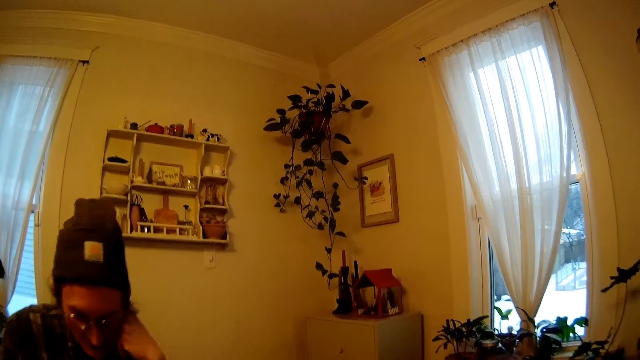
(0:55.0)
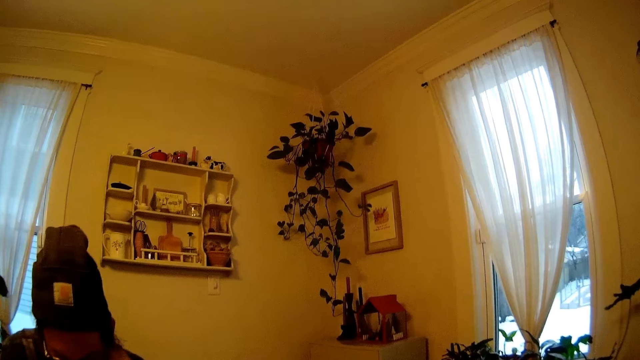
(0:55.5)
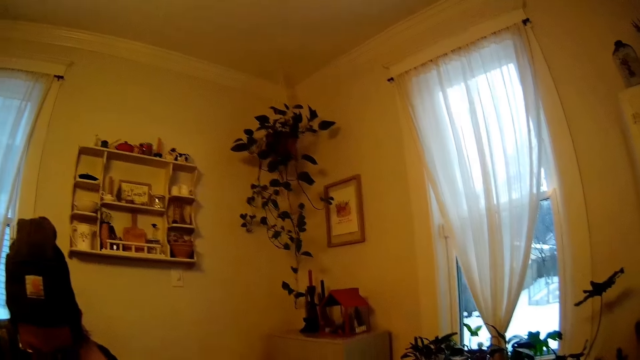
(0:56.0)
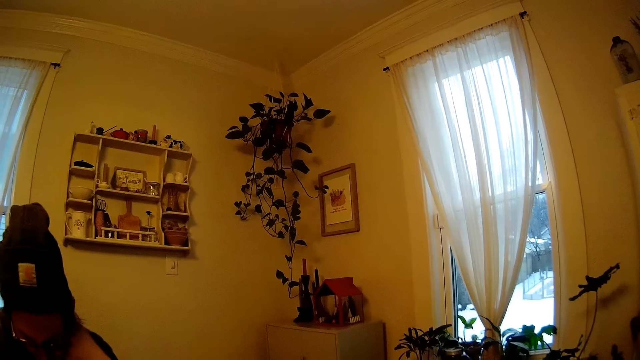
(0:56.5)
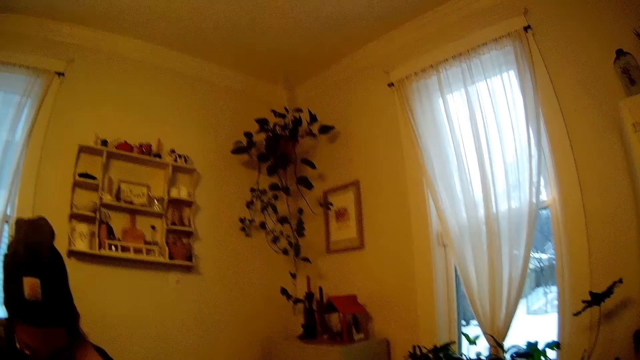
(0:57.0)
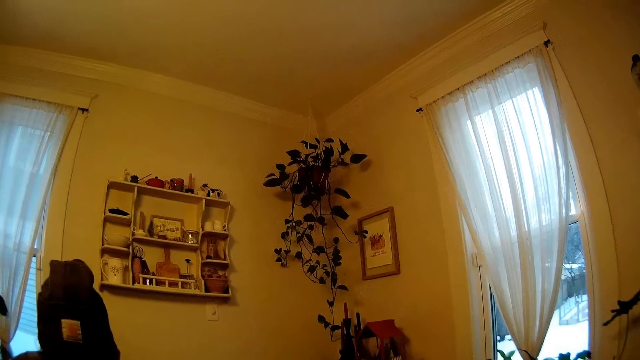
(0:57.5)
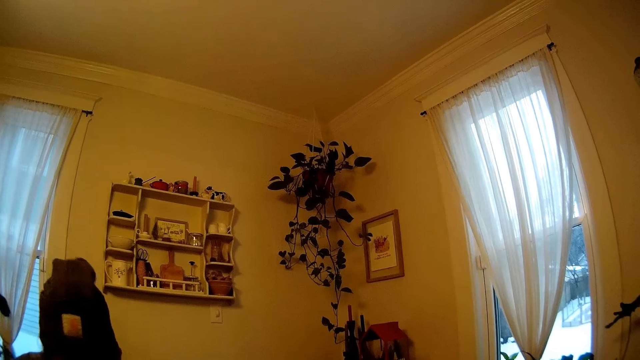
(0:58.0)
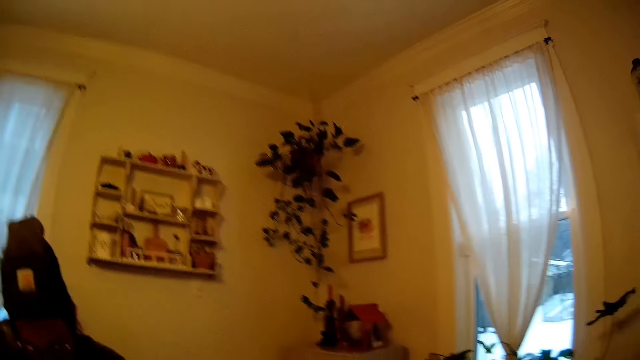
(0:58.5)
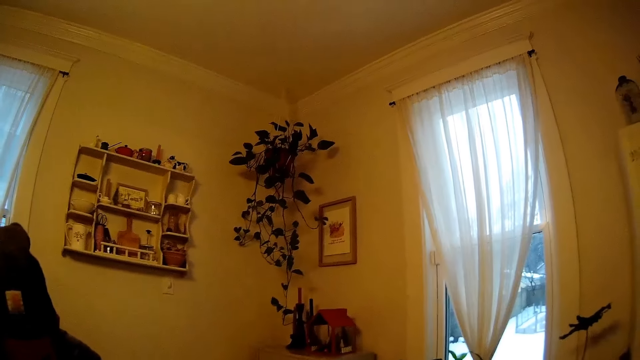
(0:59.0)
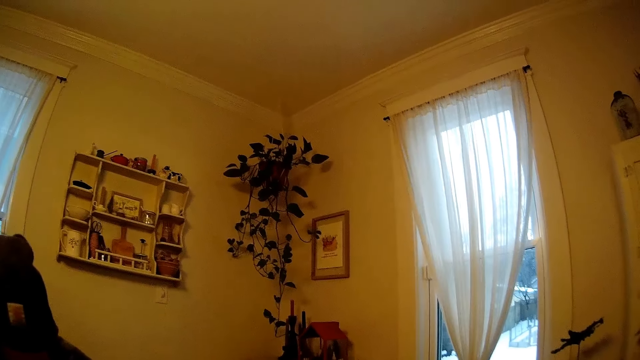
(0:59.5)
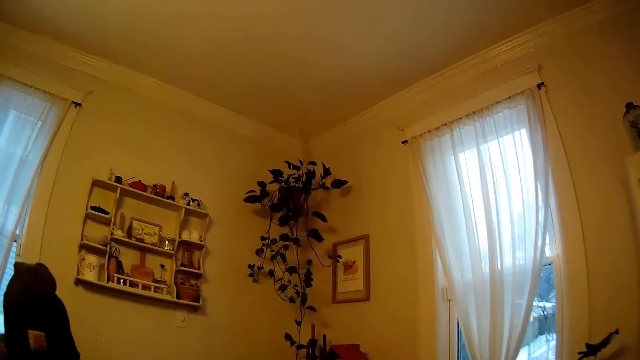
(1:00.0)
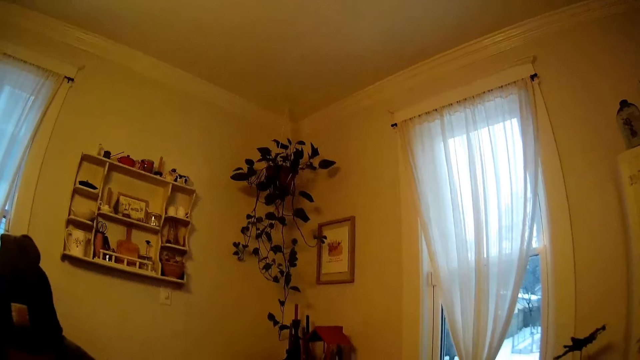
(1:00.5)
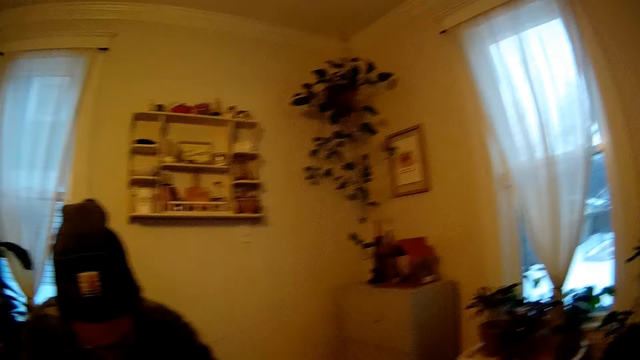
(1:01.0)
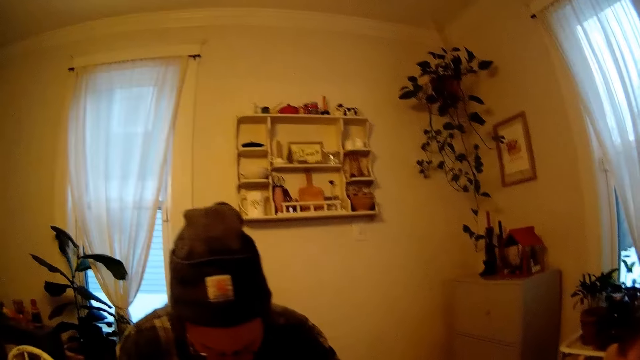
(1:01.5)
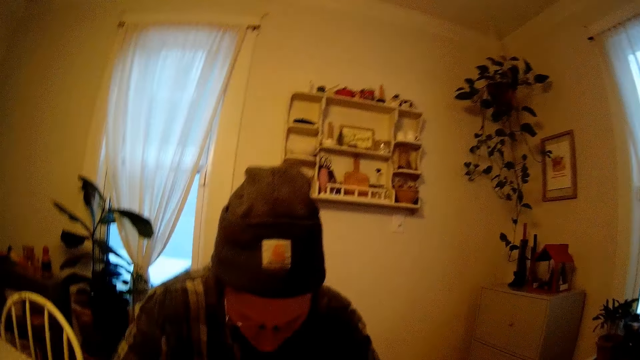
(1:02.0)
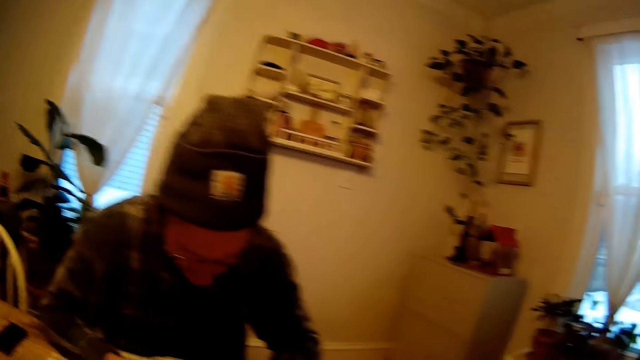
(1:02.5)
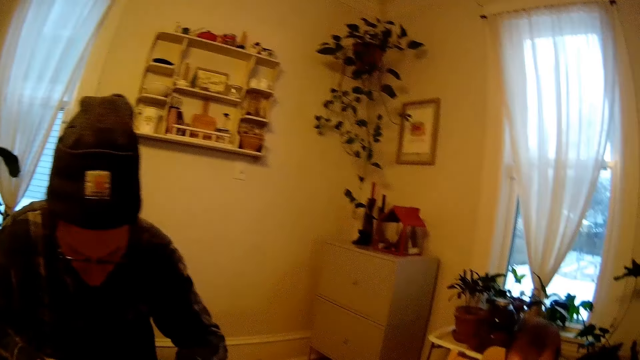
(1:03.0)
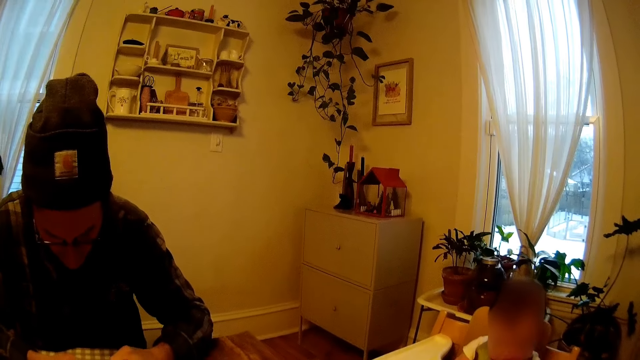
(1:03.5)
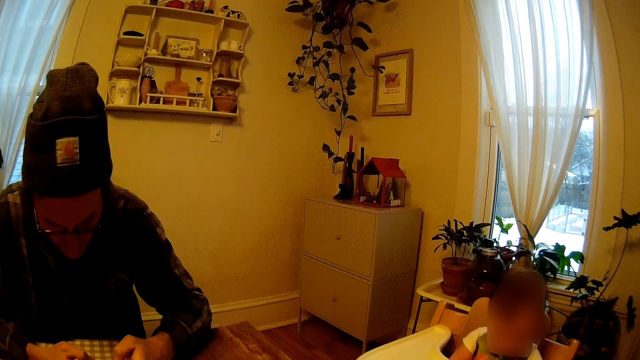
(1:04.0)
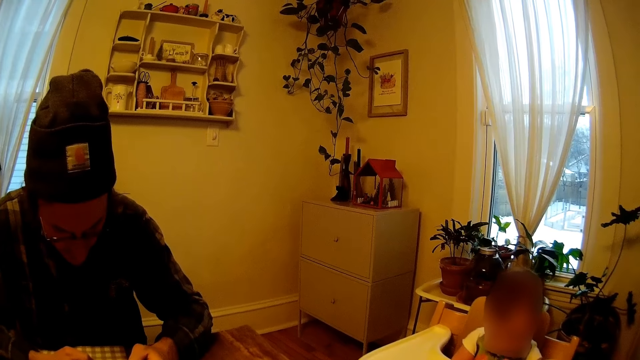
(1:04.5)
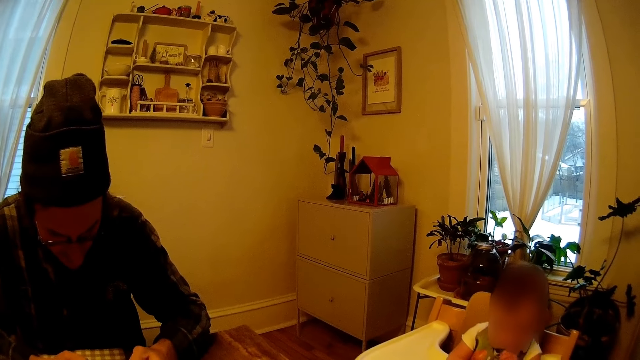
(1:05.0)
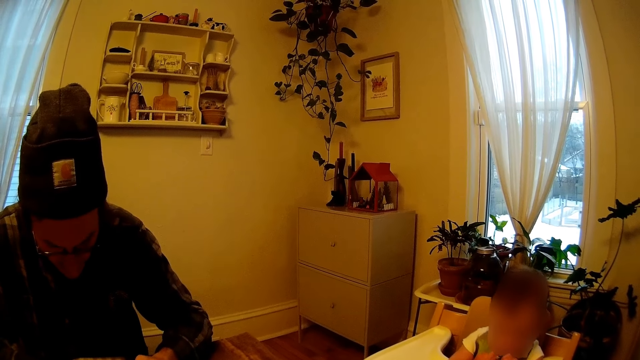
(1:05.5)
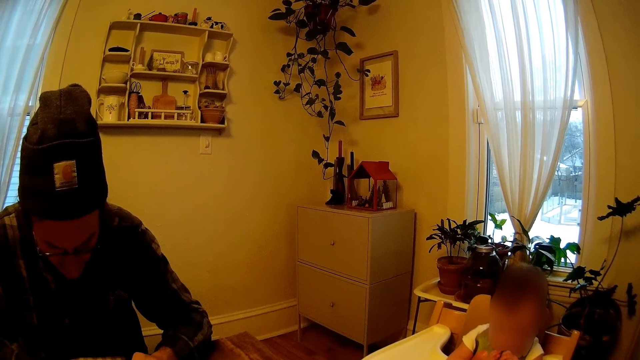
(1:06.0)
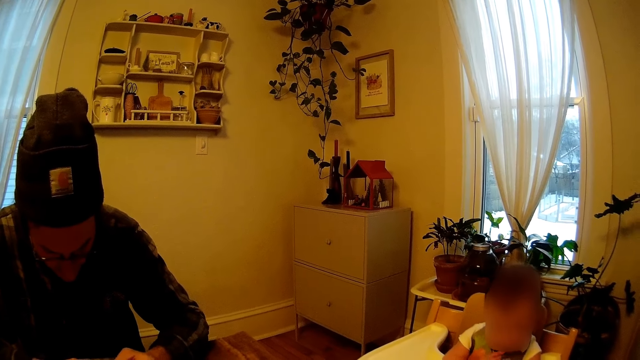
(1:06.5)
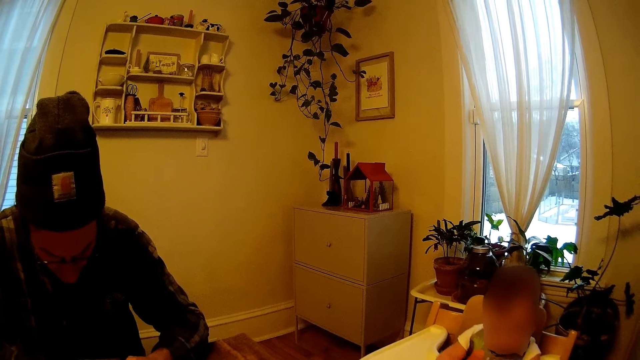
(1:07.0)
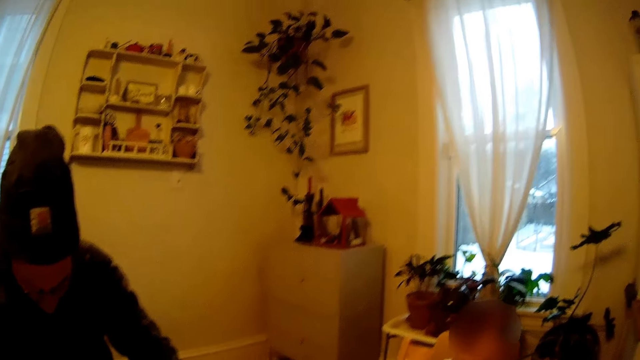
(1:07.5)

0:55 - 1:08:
A baby looks at the table and bites a spoon. A man operates a mobile phone.

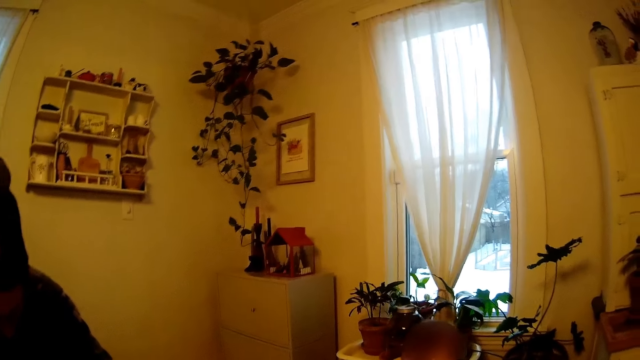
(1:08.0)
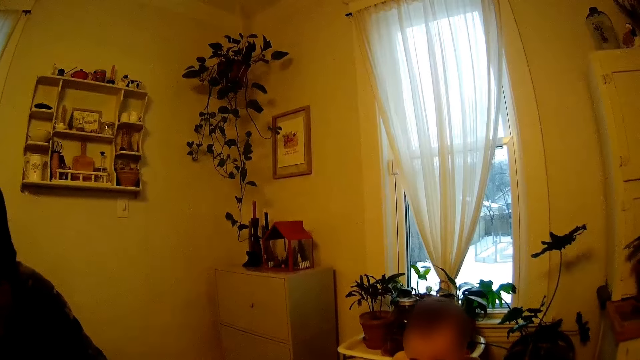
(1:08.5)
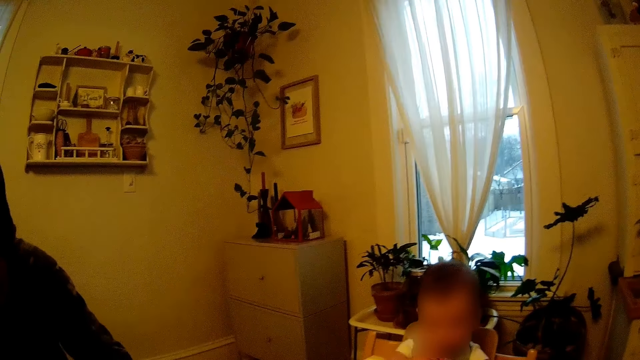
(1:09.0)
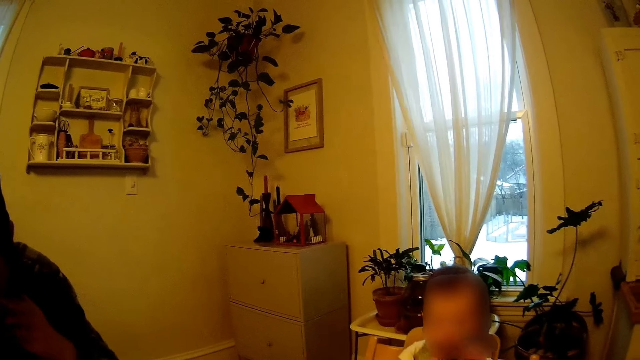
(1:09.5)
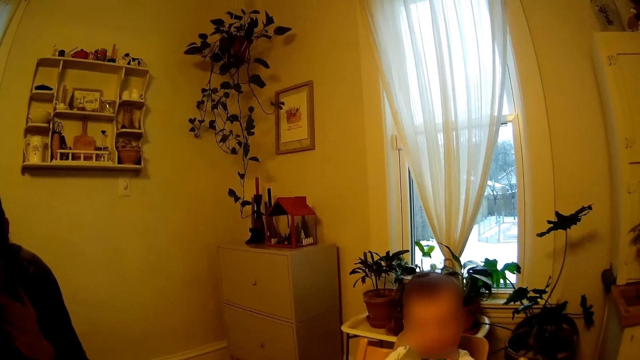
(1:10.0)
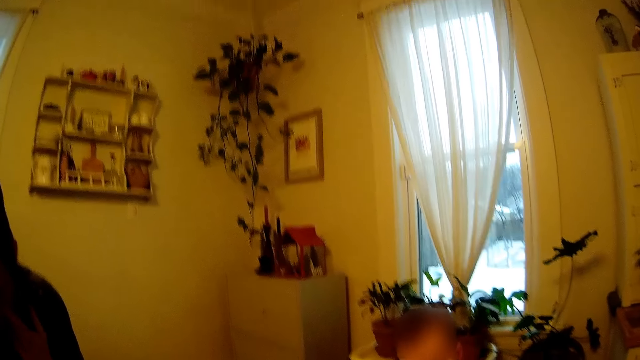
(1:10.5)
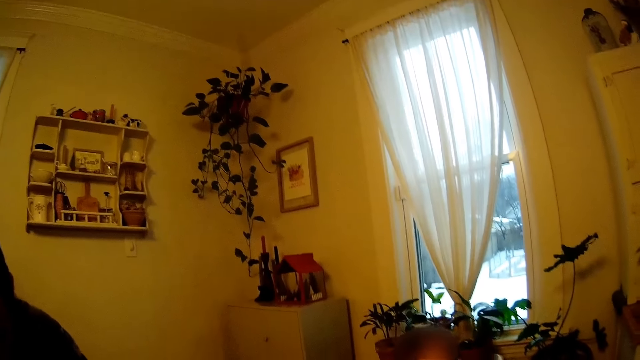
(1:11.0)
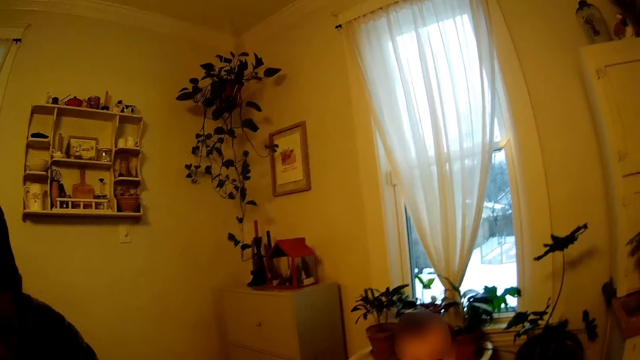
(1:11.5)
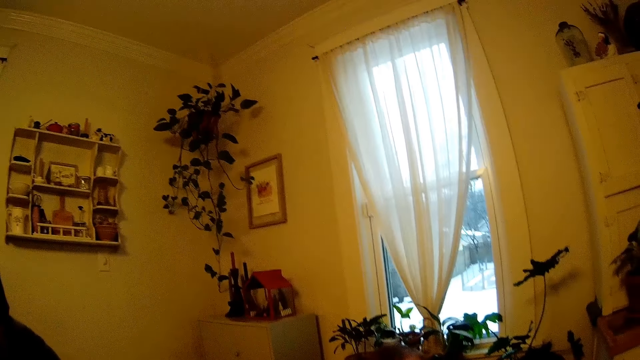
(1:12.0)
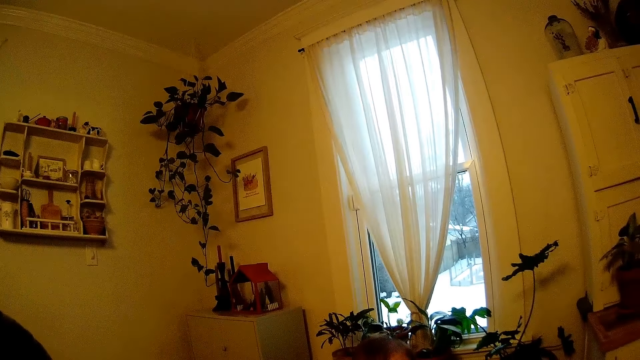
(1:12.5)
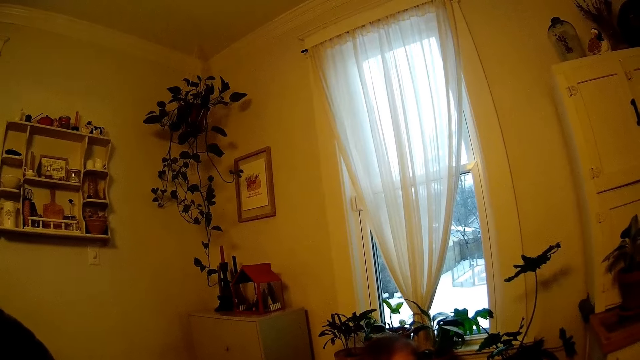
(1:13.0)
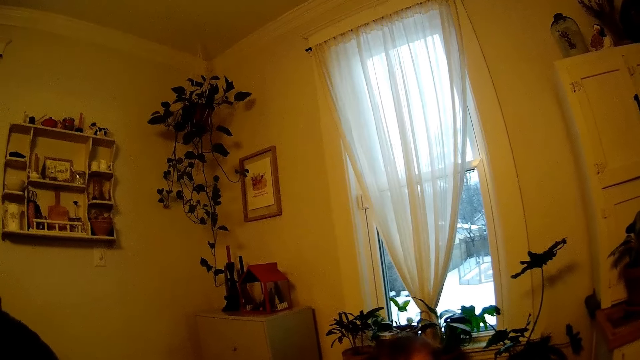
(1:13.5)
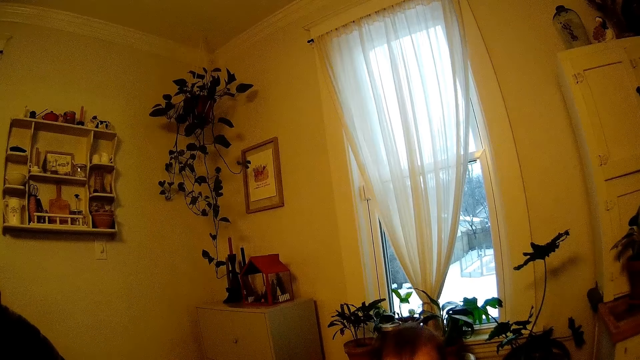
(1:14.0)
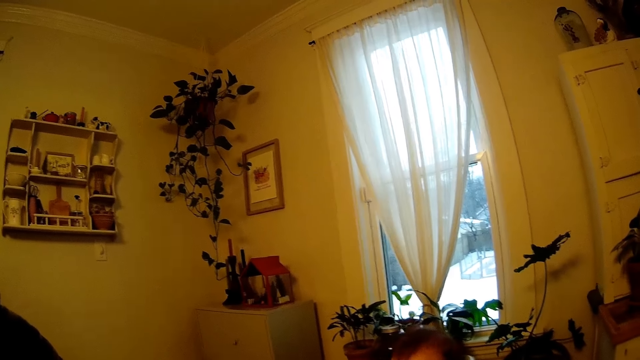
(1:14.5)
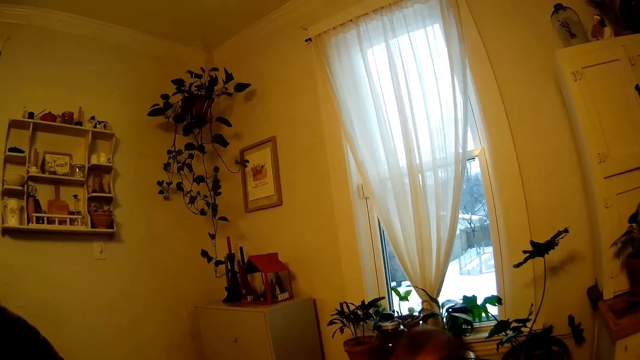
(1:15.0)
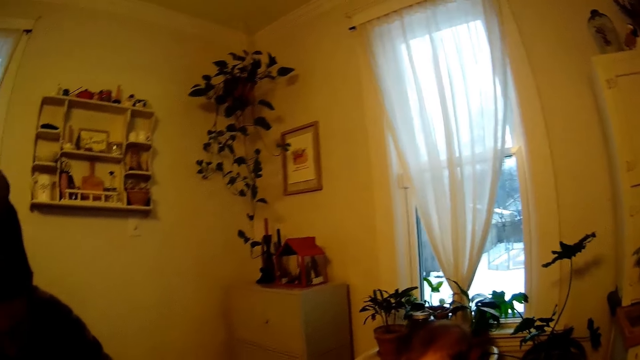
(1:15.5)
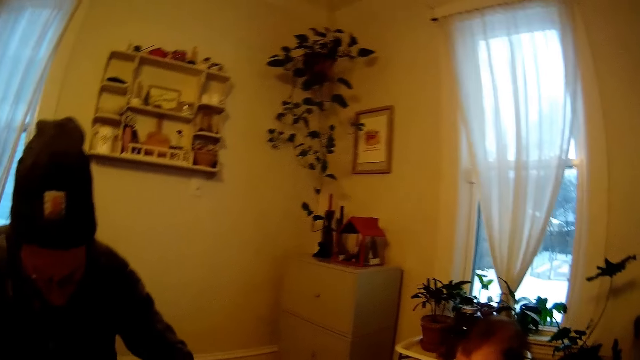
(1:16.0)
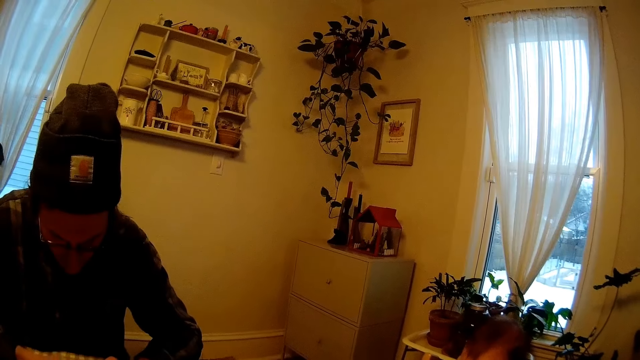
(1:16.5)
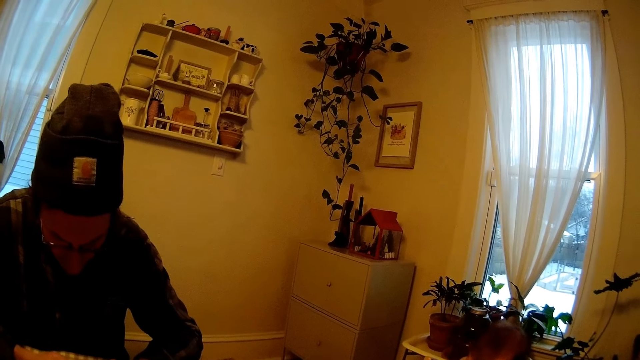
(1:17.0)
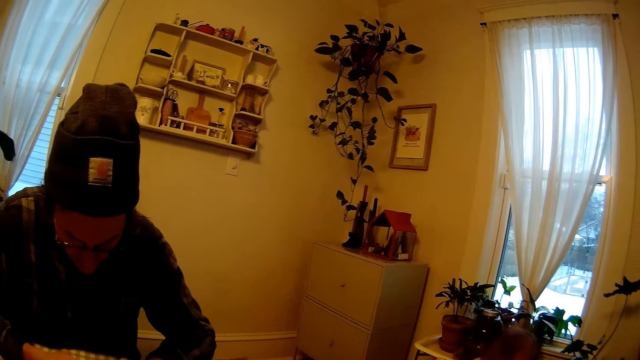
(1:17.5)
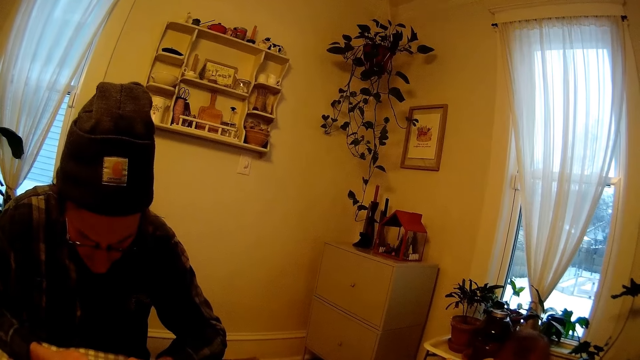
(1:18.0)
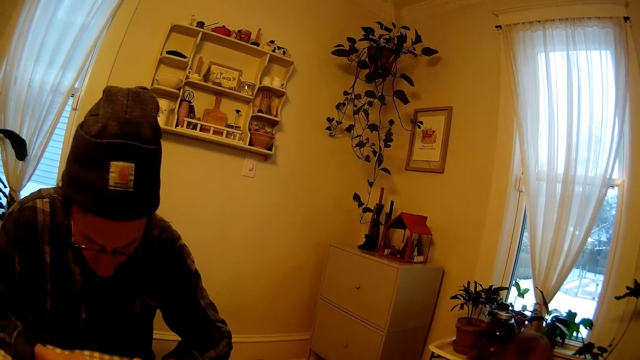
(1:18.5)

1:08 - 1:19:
A baby plays with a spoon.
